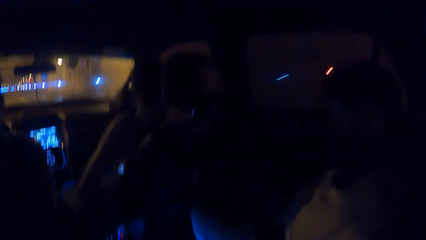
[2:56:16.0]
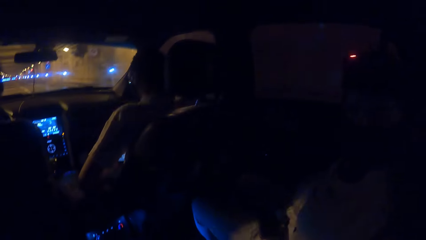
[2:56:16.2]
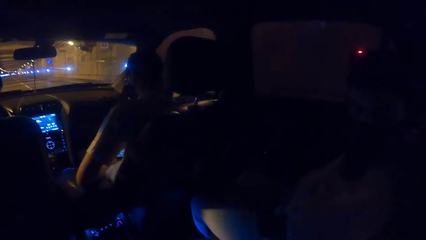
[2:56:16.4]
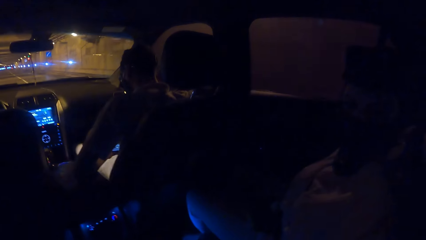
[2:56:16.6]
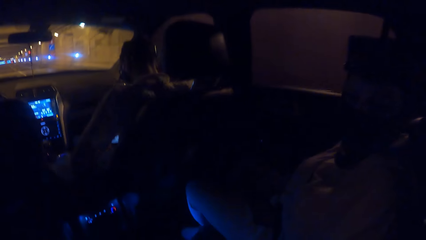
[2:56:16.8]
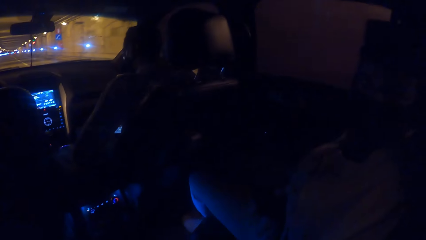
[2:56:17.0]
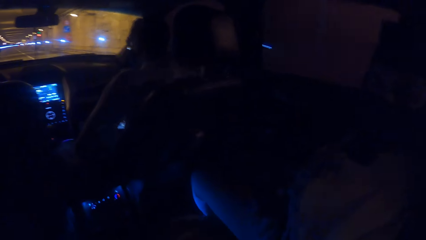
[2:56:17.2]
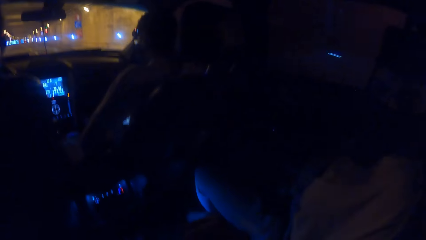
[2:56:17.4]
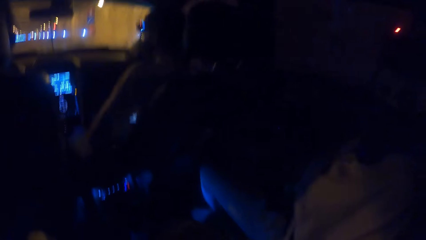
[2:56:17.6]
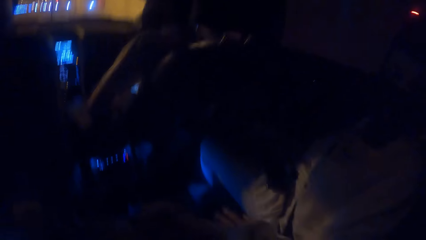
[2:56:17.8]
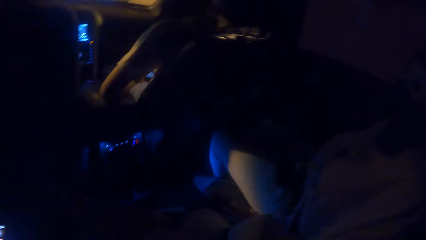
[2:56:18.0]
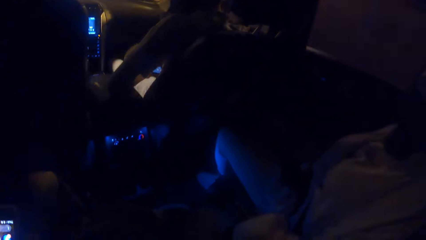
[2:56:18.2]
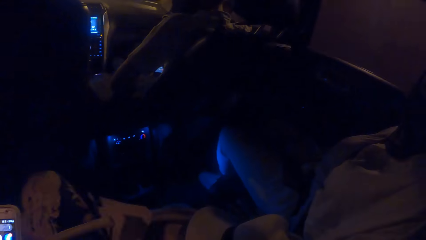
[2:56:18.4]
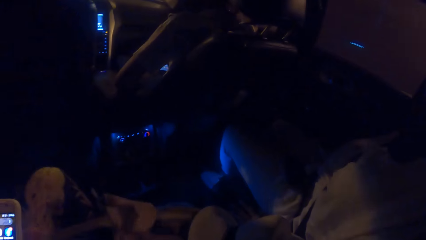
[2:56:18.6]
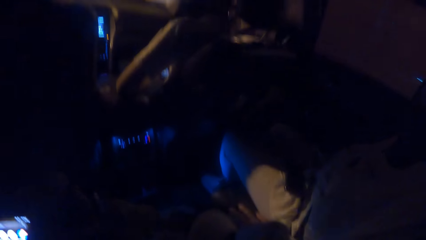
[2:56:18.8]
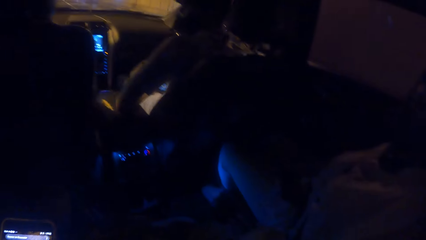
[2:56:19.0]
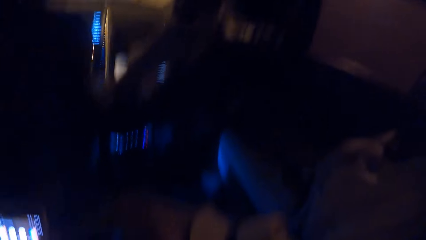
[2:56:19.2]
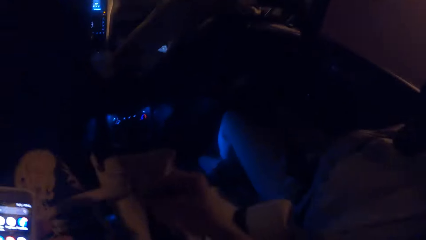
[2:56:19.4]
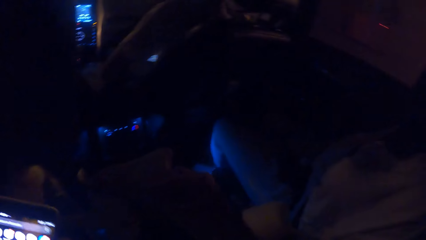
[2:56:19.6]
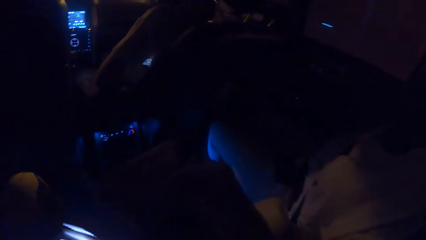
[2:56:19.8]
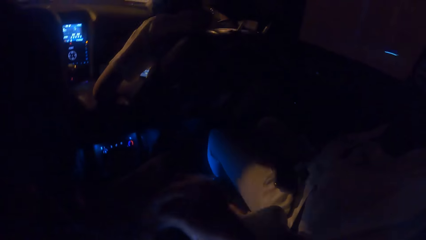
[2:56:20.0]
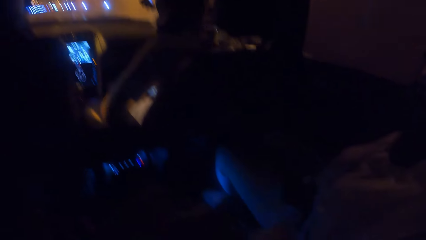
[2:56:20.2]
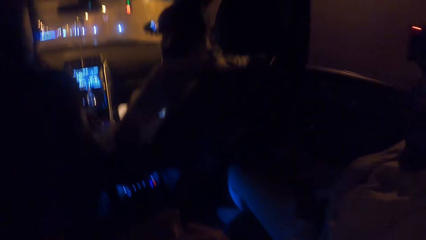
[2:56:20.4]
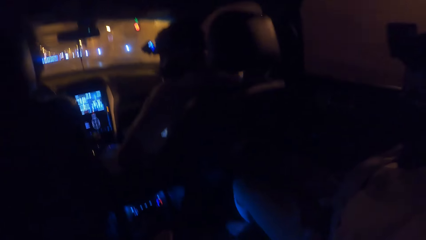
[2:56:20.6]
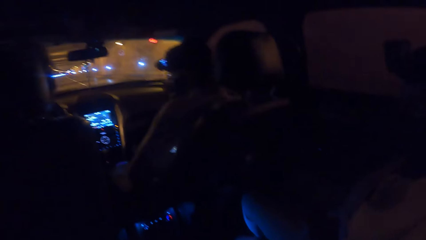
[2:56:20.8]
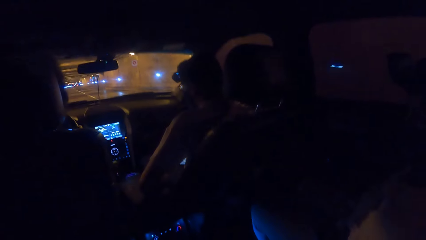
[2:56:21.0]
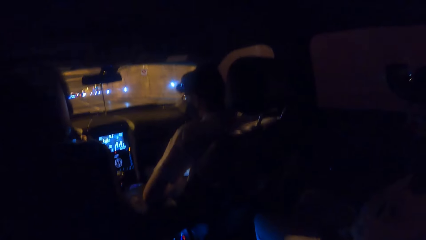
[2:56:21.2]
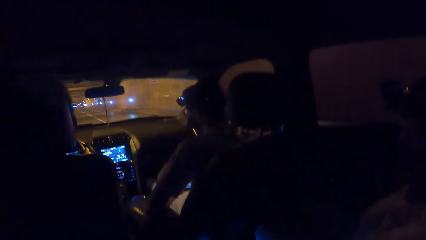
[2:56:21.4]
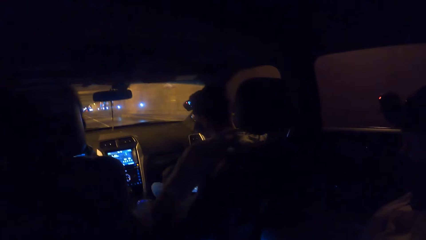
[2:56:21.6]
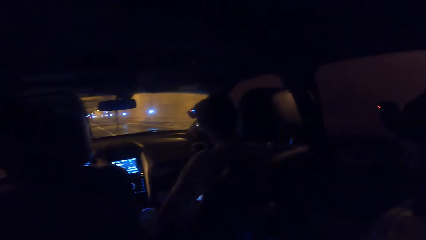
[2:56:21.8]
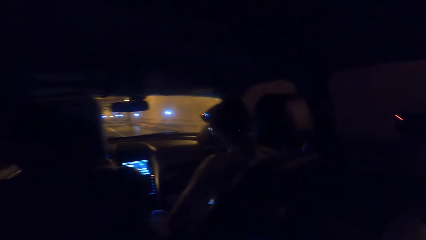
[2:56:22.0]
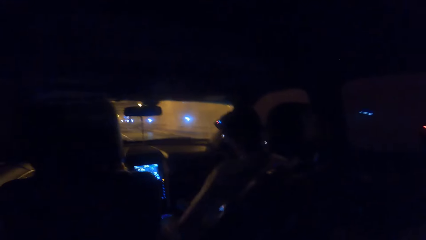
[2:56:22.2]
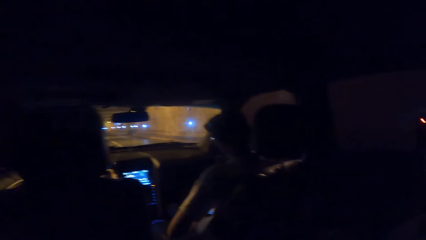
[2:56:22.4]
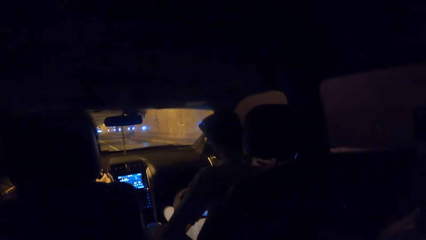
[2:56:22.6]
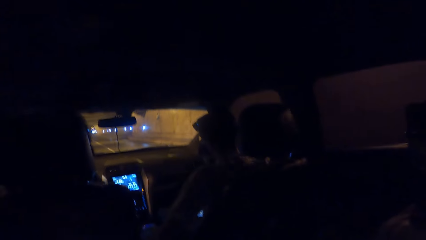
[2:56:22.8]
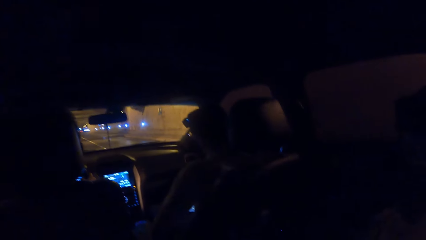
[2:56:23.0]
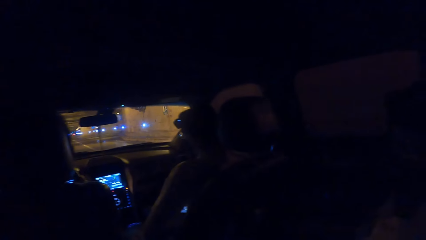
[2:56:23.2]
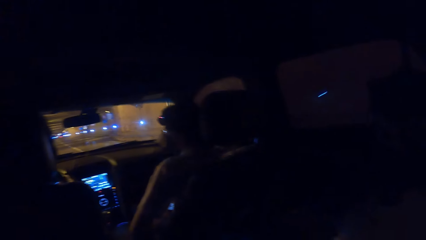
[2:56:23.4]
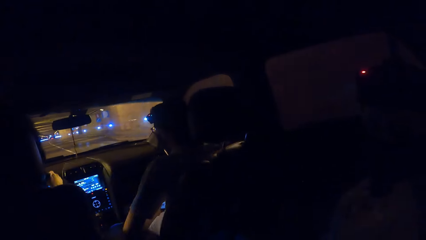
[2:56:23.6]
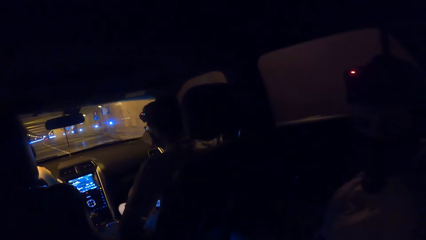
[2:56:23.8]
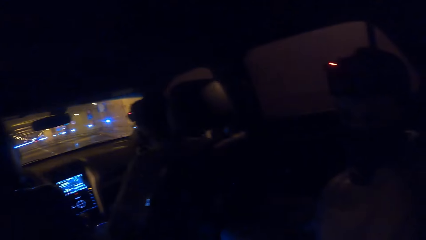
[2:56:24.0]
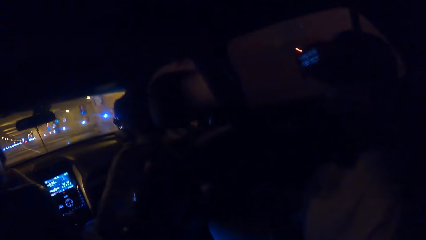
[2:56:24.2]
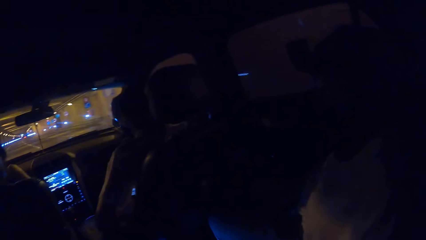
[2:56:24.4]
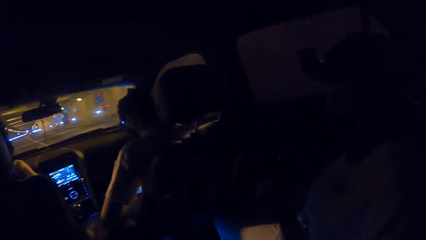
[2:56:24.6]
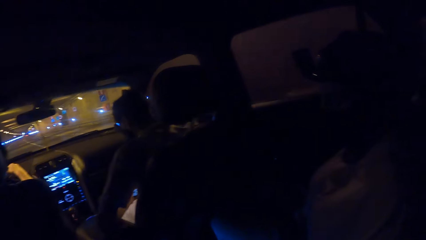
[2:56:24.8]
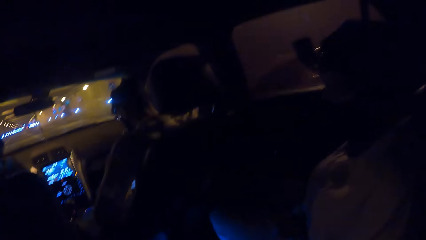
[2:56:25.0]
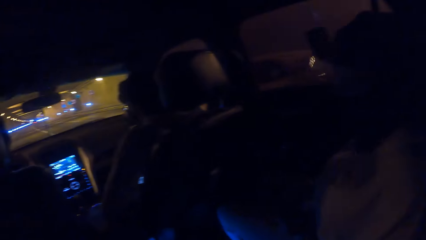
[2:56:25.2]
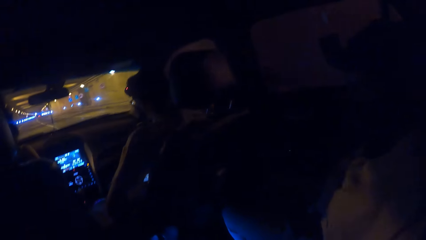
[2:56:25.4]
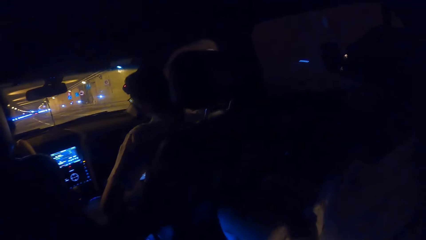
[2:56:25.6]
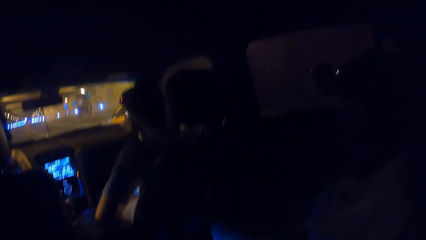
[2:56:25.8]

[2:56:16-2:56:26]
The camera wearer lifts up a cloth from a car seat with her right hand. She moves the phone with her left hand. She looks around.

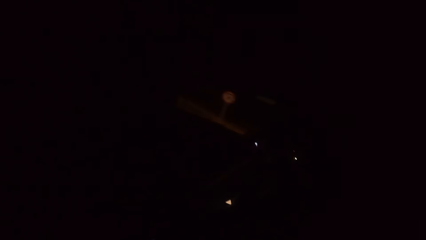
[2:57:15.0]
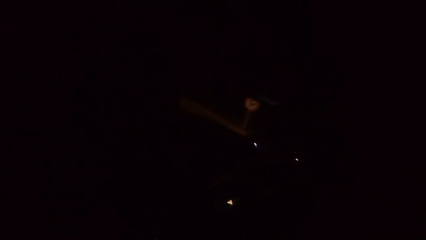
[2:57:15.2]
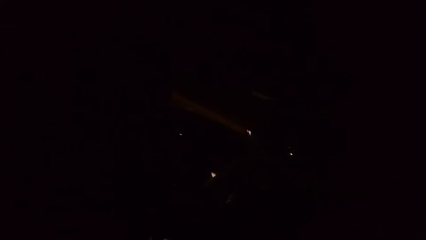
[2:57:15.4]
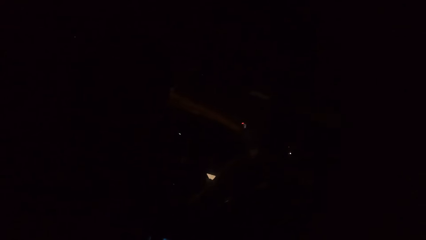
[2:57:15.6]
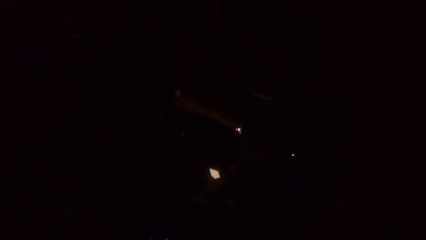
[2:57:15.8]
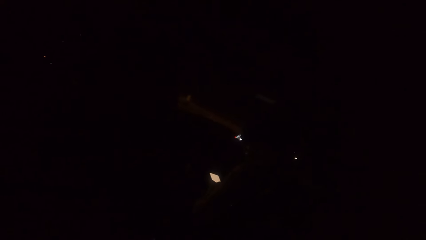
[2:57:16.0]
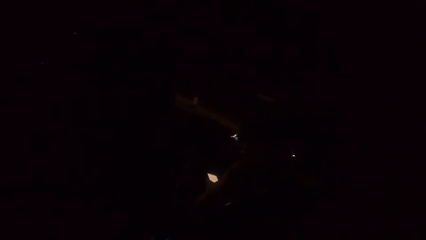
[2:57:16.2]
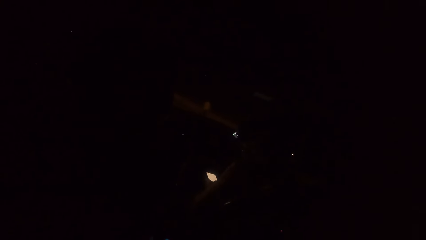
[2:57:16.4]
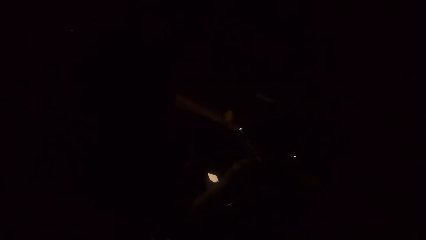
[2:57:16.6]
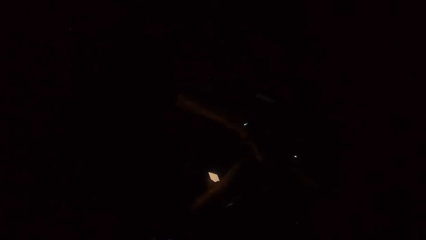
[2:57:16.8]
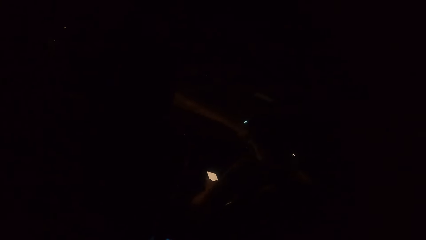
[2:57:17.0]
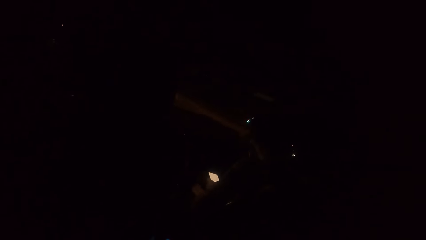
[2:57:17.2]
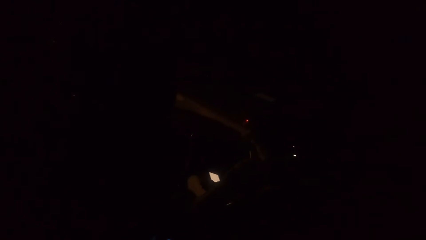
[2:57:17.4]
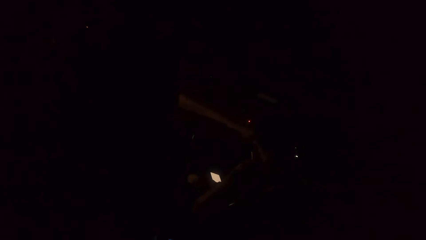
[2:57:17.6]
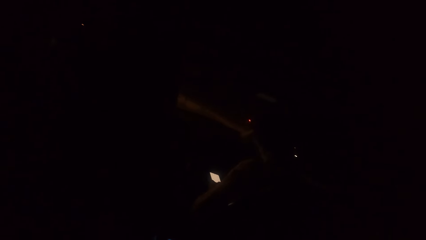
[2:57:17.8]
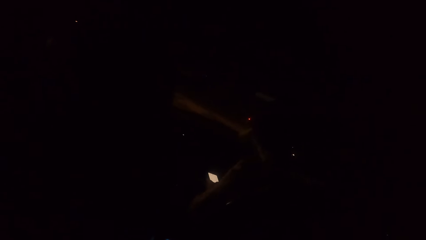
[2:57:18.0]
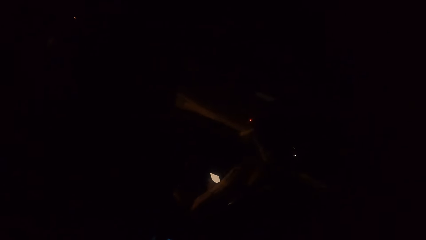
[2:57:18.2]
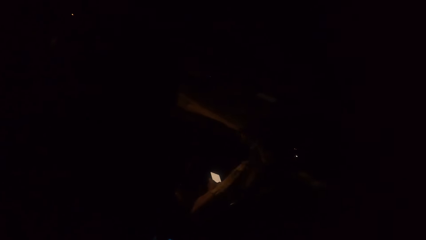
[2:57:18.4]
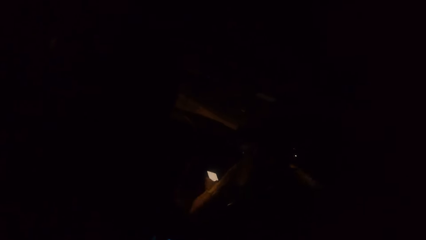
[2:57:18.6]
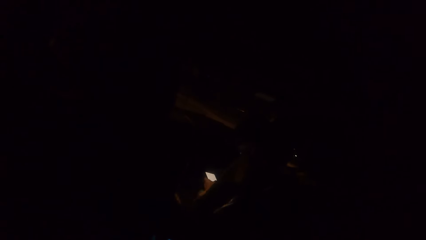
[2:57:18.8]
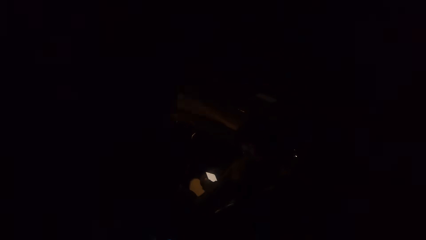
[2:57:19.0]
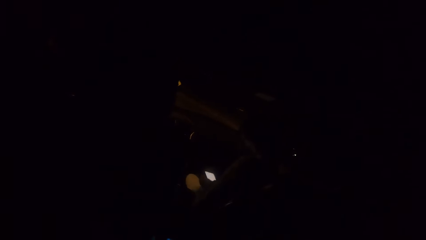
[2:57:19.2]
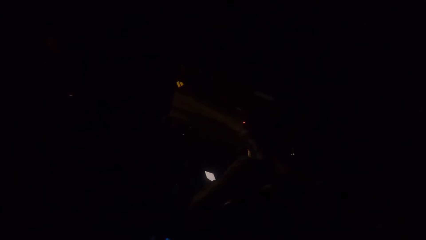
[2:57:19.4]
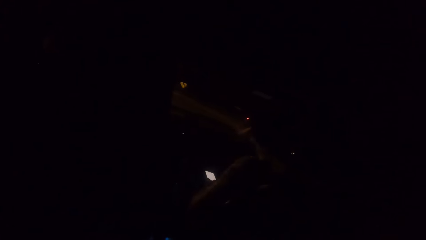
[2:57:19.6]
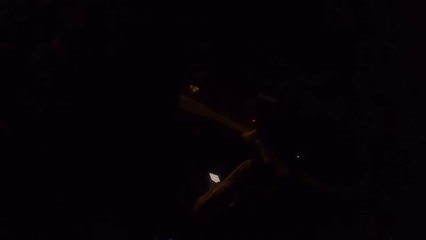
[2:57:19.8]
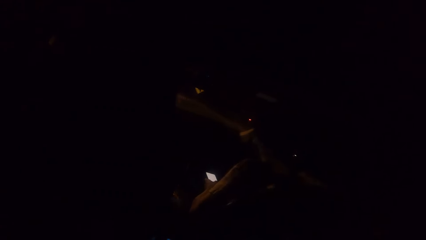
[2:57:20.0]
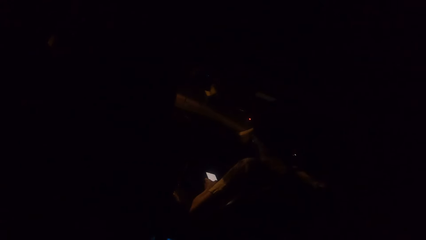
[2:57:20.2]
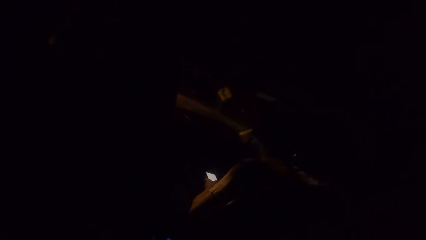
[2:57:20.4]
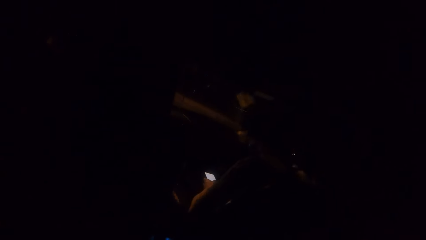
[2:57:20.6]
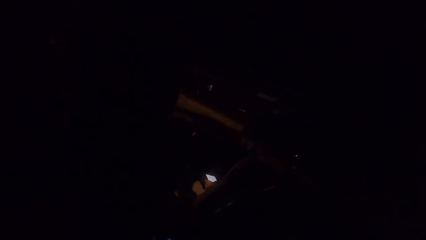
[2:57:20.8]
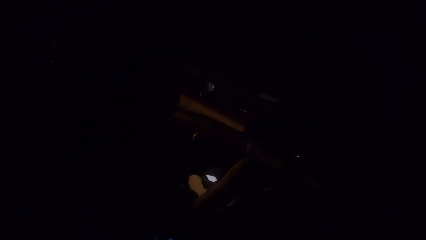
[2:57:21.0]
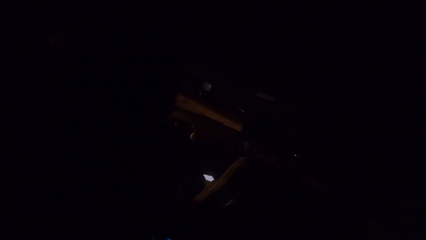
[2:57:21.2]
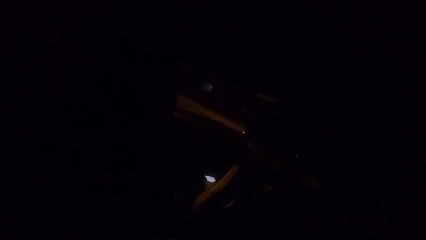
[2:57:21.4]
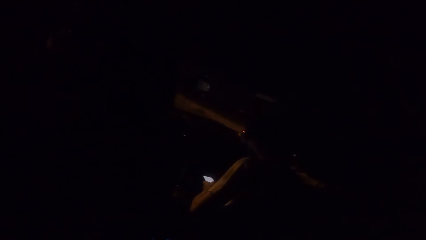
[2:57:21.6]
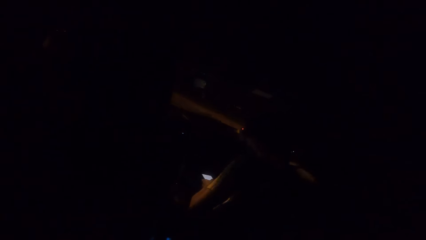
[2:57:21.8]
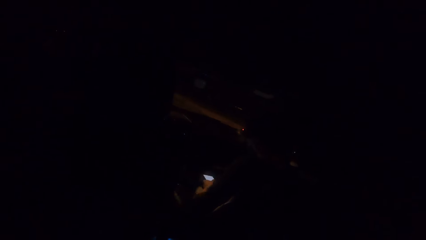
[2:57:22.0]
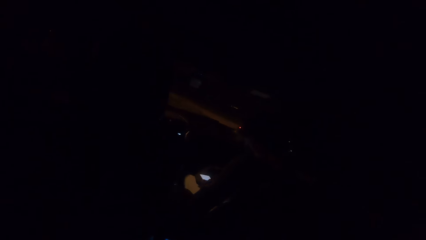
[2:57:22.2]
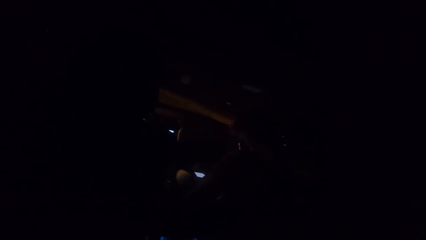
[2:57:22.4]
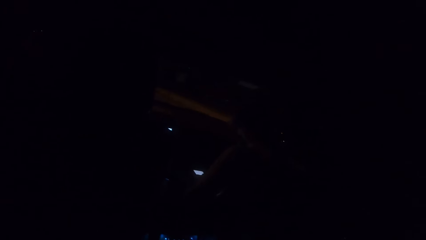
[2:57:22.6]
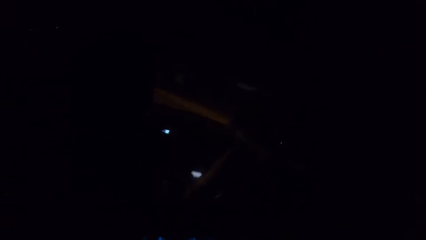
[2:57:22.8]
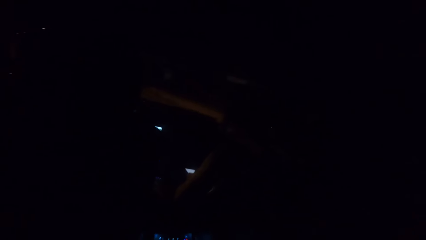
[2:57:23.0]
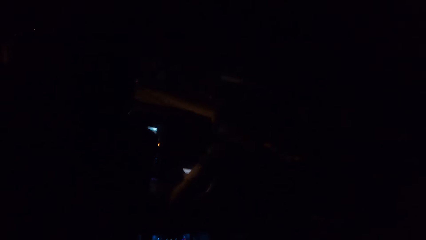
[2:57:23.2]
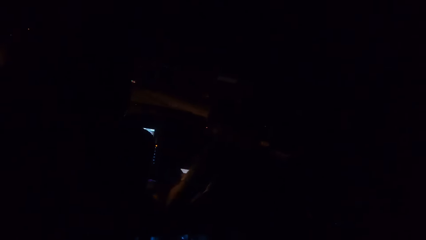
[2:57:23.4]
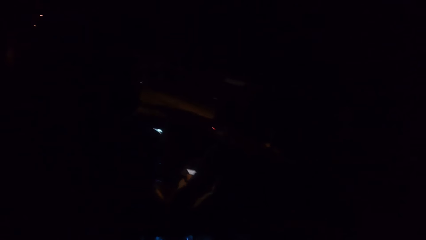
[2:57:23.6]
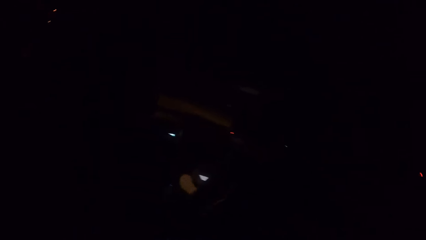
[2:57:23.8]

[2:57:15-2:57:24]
A man holds a phone with his left hand.
